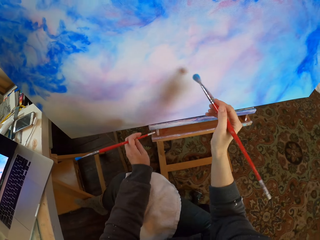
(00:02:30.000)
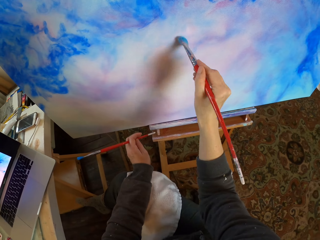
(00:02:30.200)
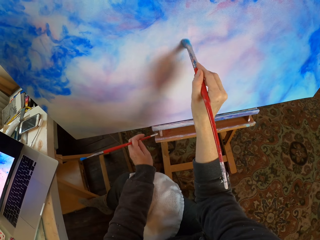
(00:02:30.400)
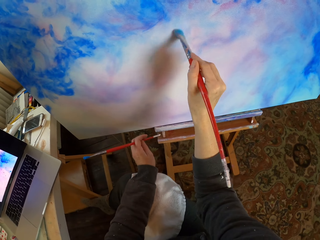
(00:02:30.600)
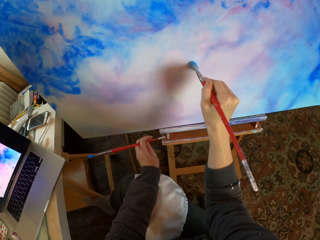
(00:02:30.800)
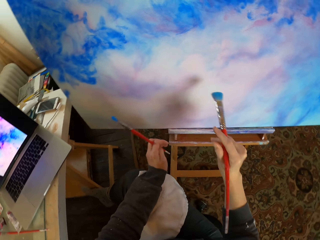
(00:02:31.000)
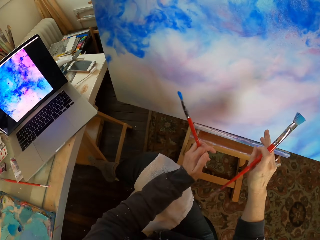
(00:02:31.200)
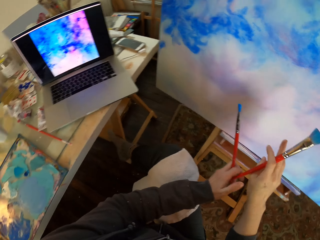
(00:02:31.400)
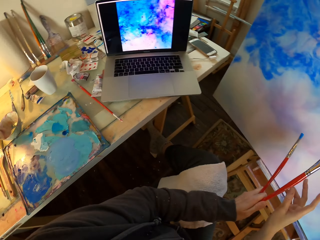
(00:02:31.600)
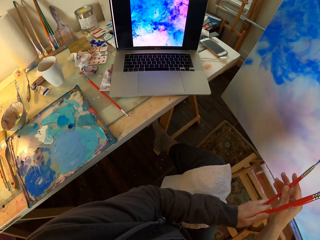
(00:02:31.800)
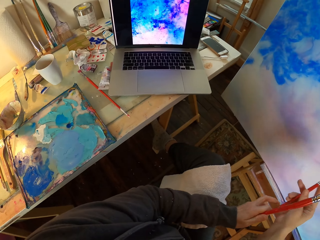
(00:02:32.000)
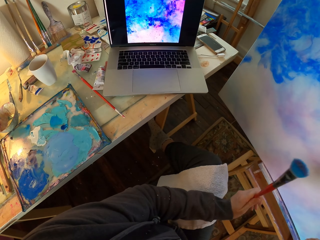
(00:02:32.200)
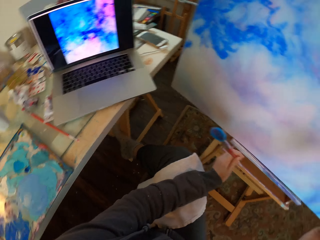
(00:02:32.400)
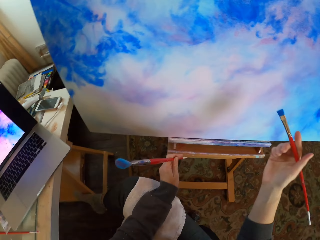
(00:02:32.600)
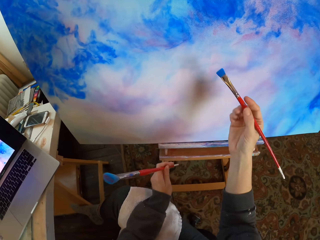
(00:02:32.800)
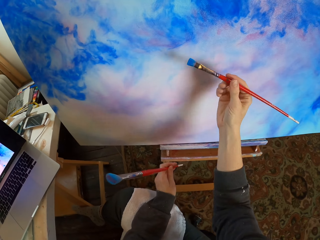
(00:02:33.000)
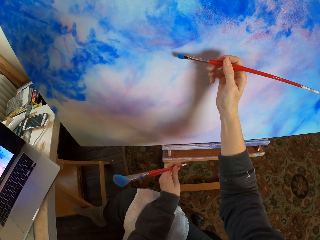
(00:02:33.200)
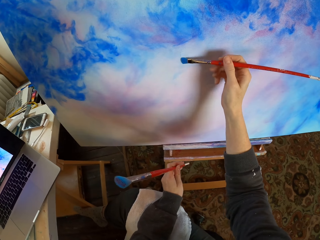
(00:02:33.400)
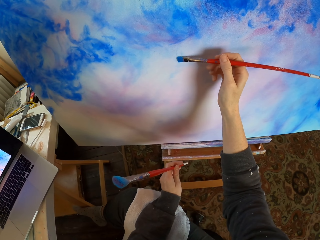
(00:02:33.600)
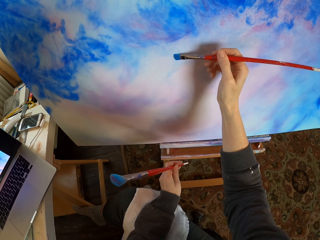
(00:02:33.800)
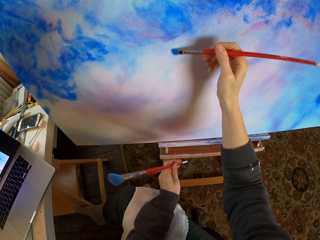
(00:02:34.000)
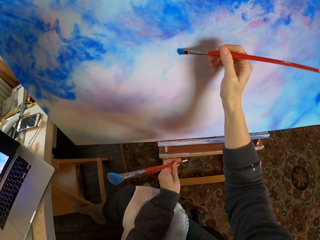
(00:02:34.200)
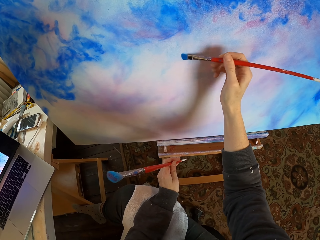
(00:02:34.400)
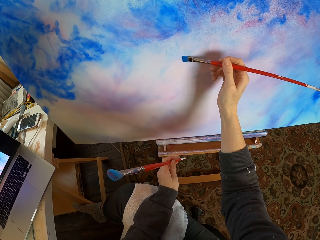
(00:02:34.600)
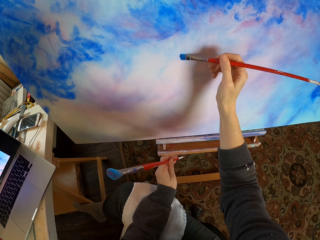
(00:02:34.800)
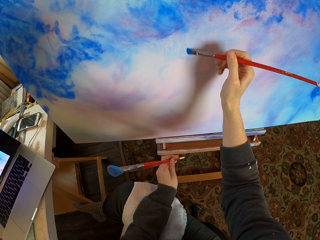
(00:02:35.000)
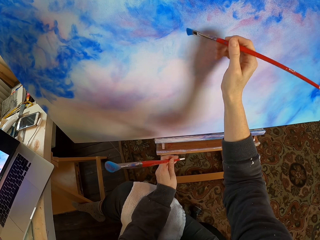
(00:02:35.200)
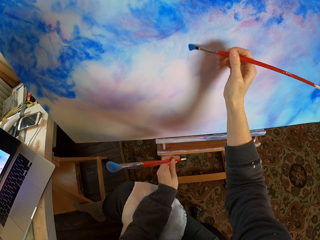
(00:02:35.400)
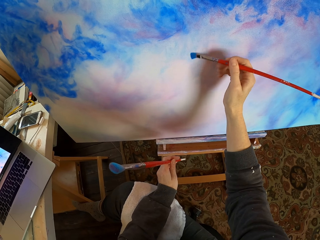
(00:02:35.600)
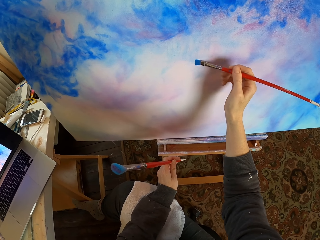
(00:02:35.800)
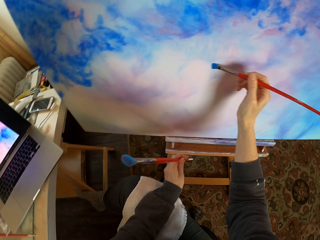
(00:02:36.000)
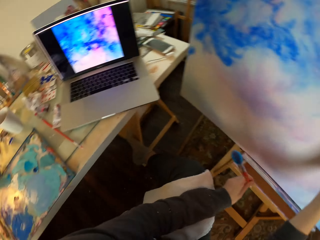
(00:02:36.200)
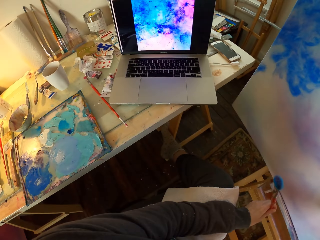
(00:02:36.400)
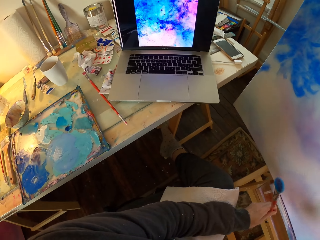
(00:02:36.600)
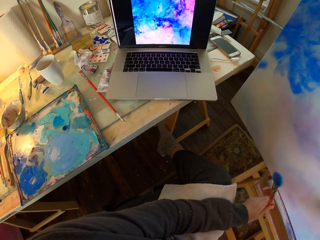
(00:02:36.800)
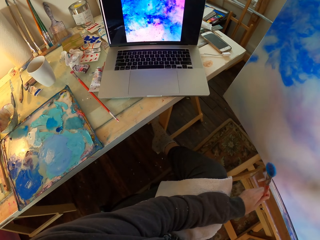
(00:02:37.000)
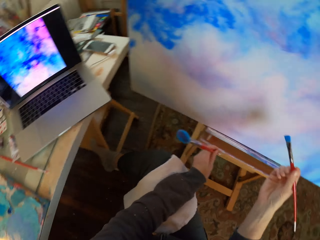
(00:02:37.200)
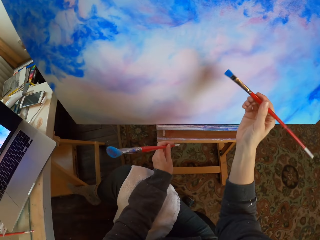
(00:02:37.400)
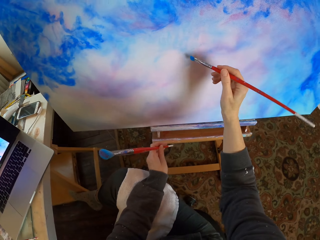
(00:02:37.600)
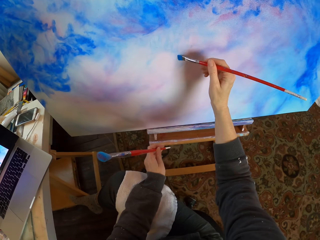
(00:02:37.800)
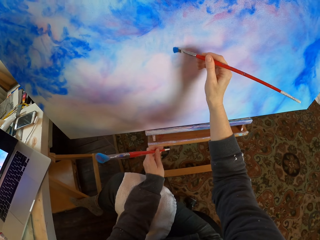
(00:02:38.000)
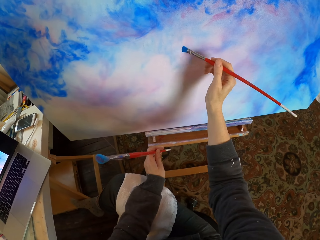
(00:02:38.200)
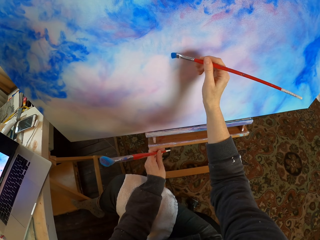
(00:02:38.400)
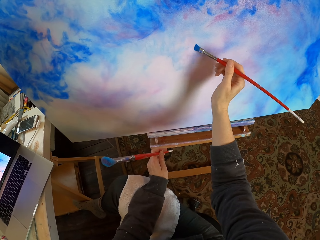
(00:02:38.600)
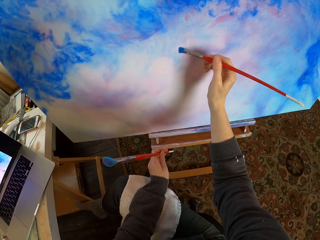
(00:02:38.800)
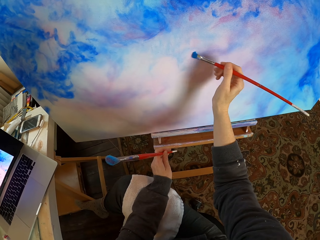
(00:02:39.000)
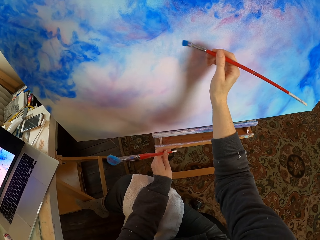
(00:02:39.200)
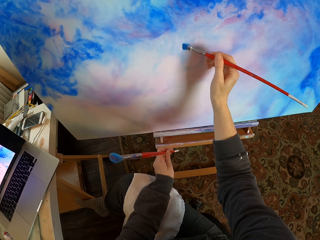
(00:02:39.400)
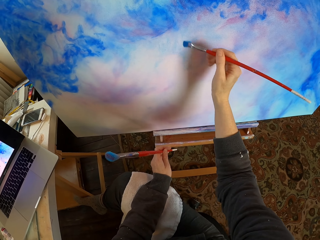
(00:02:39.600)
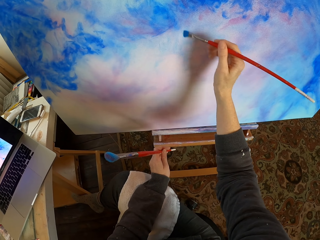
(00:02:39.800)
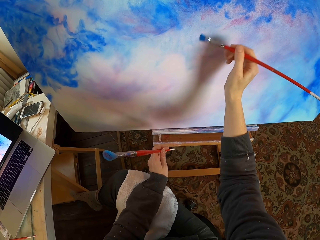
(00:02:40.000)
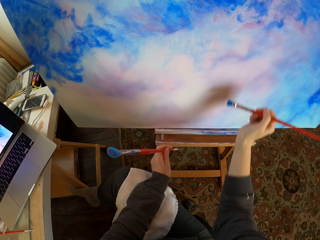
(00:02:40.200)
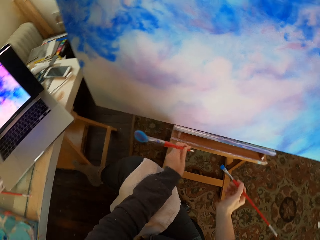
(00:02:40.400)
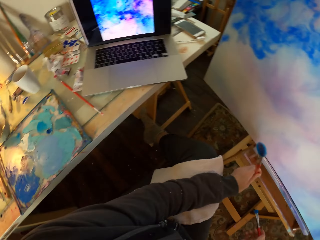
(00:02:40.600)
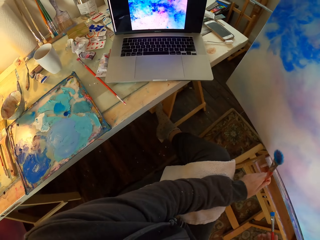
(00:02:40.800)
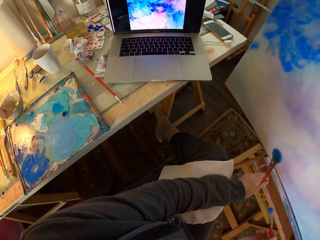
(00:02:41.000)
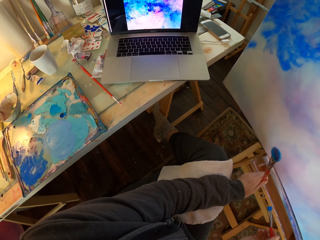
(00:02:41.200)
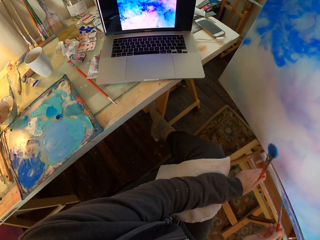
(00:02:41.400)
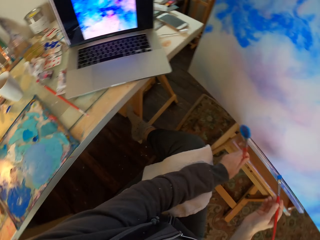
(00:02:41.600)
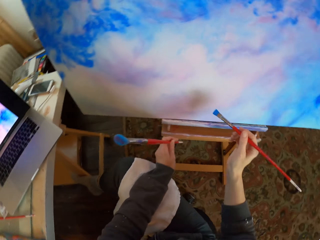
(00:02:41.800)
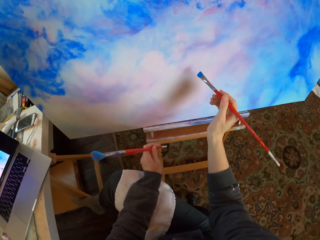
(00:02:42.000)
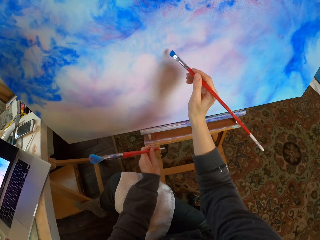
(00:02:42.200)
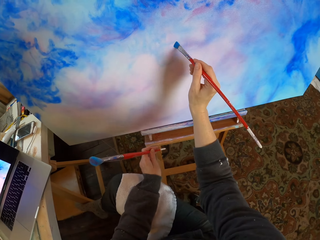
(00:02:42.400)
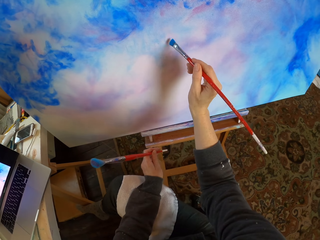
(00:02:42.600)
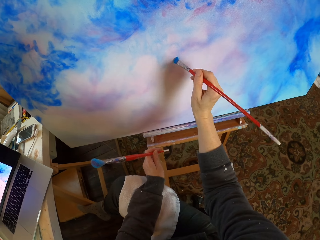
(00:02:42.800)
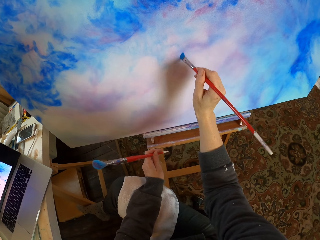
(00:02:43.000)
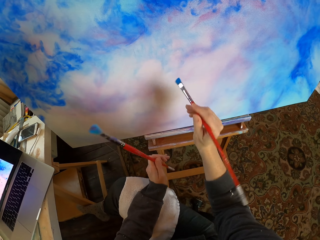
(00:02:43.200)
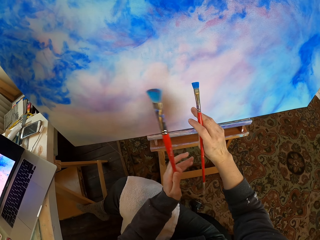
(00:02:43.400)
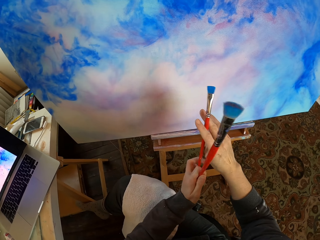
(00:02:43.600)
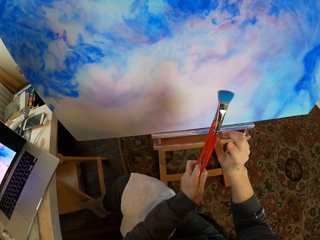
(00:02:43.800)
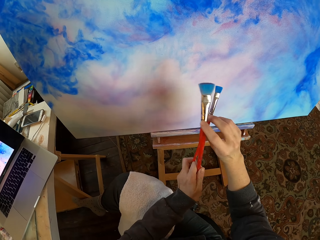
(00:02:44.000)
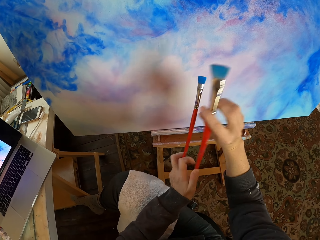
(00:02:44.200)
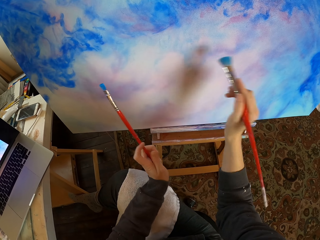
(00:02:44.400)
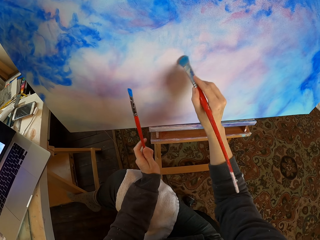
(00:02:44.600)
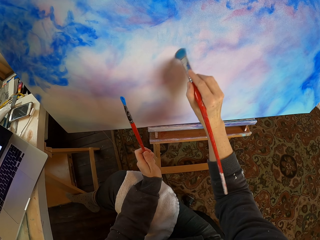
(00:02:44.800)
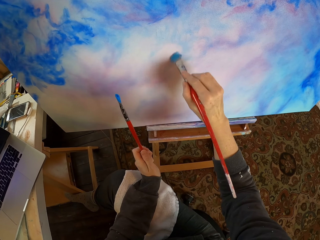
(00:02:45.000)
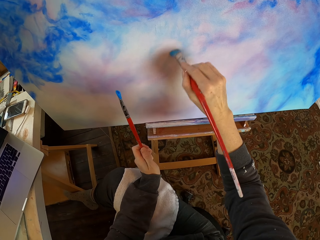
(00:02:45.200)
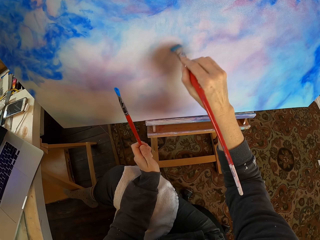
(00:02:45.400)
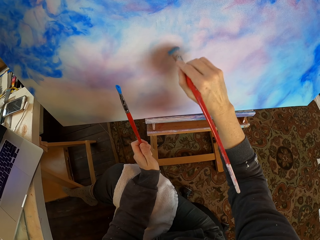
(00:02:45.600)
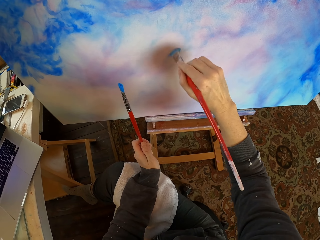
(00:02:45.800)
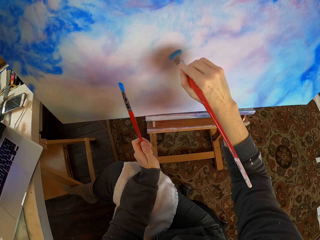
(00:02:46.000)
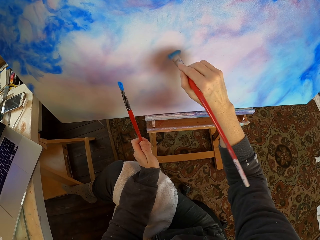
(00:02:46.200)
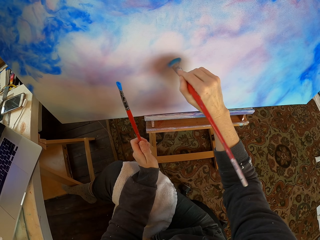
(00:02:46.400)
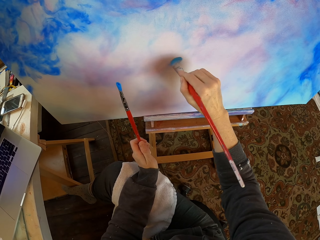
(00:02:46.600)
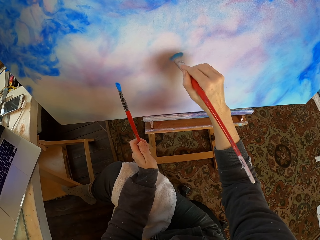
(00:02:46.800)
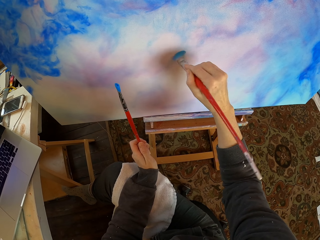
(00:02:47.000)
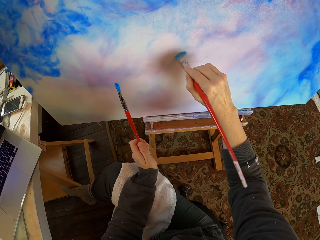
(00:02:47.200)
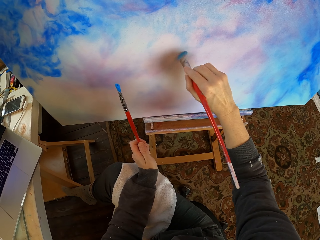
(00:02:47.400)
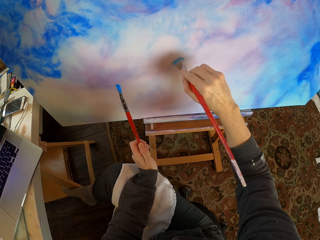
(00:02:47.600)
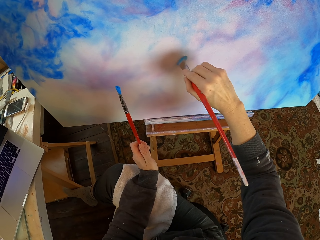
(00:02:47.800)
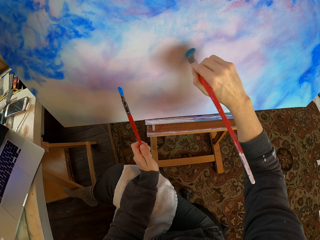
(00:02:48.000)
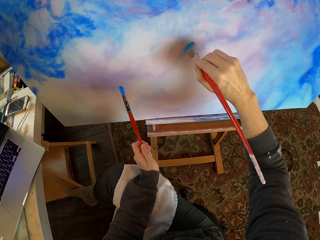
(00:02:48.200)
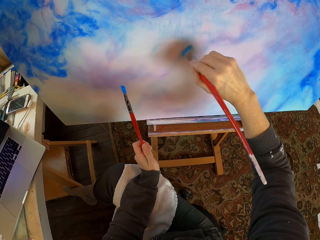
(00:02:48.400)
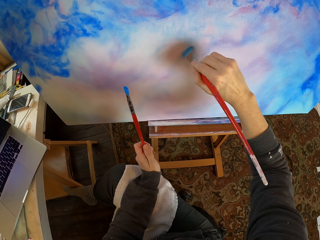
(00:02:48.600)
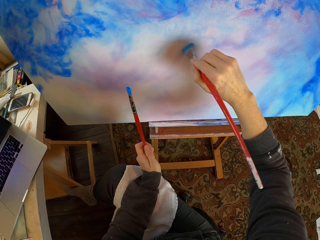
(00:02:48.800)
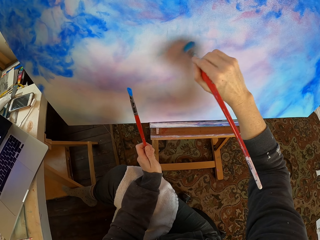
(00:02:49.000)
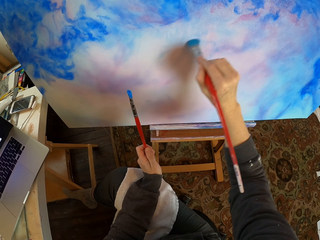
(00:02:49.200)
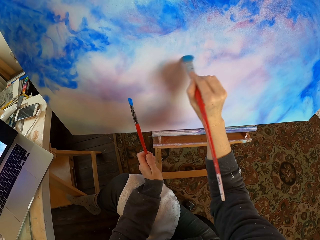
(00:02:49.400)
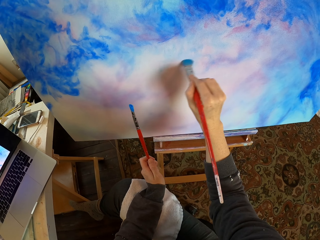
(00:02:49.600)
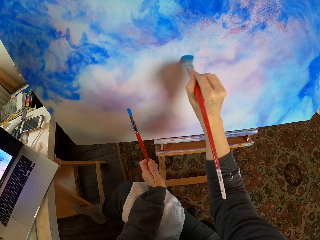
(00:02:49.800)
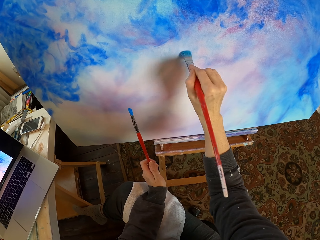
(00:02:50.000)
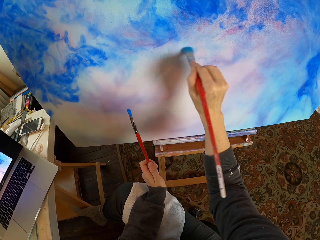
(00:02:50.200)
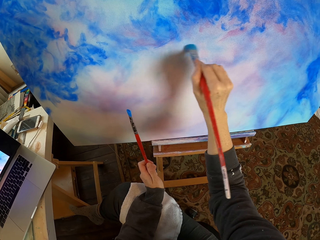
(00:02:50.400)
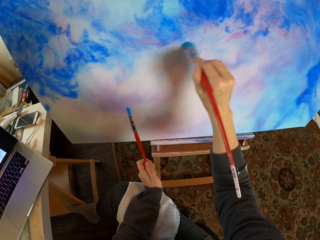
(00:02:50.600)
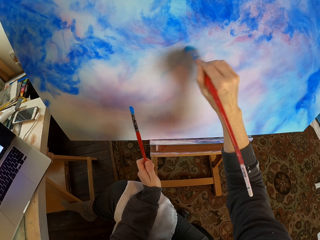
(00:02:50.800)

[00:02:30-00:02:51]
The camera wearer switches the paint brush in the hands. They take the filbert brush. They paint using the paint brush. They switch the paint brush in the hands. They take the mop brush. They paint using the paint brush.
